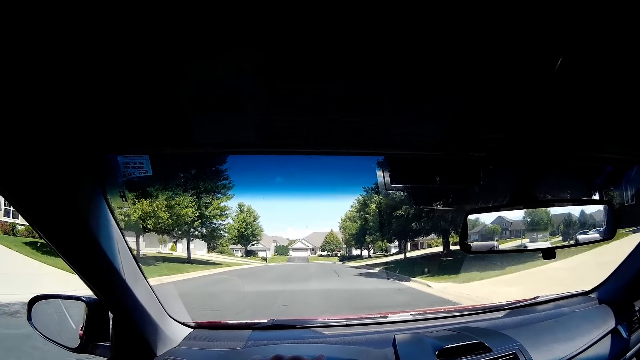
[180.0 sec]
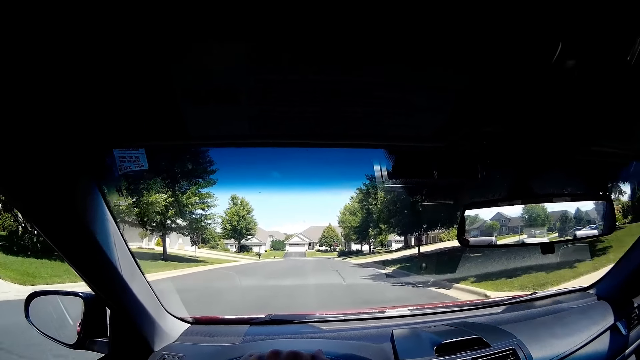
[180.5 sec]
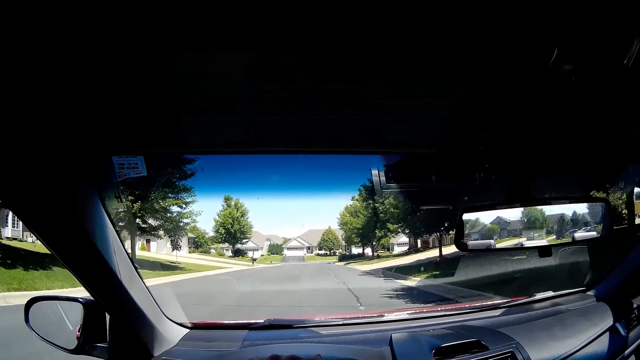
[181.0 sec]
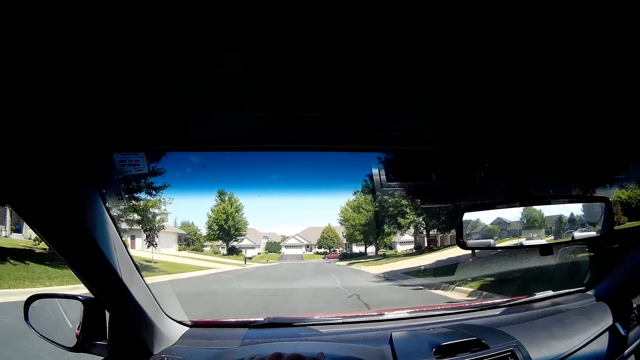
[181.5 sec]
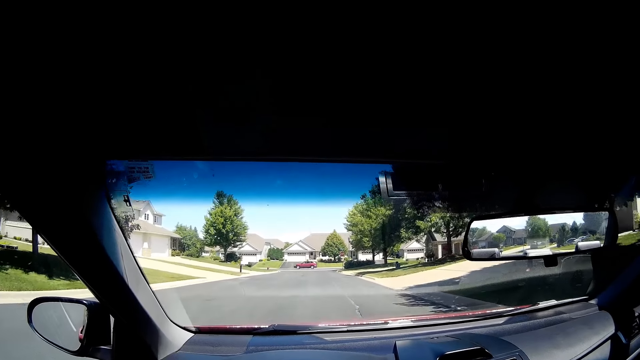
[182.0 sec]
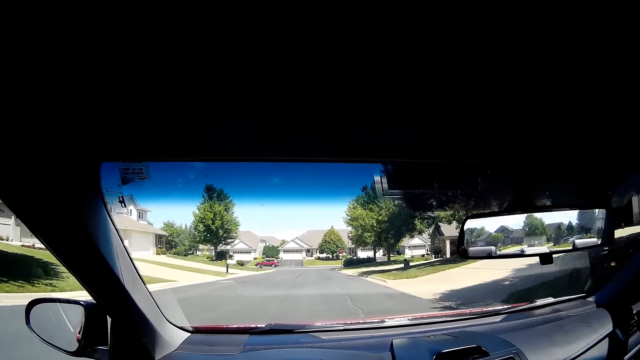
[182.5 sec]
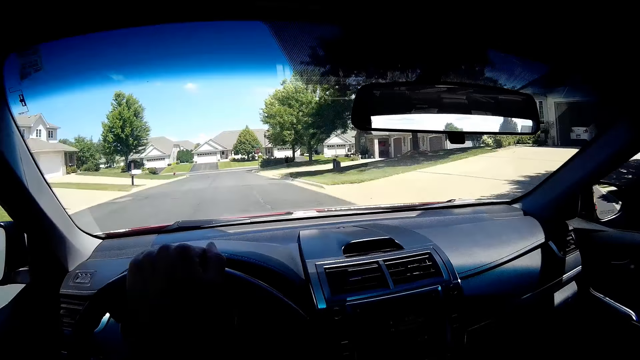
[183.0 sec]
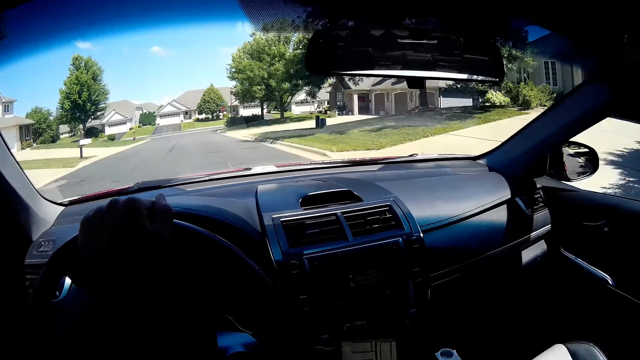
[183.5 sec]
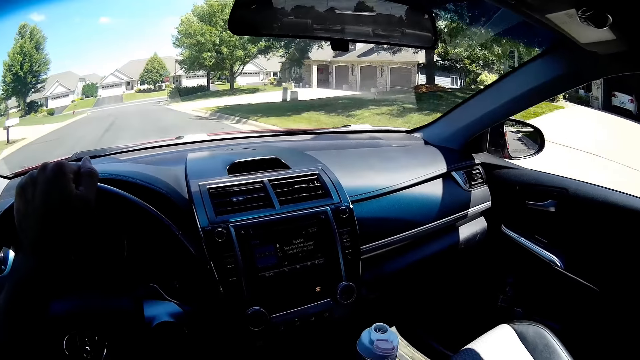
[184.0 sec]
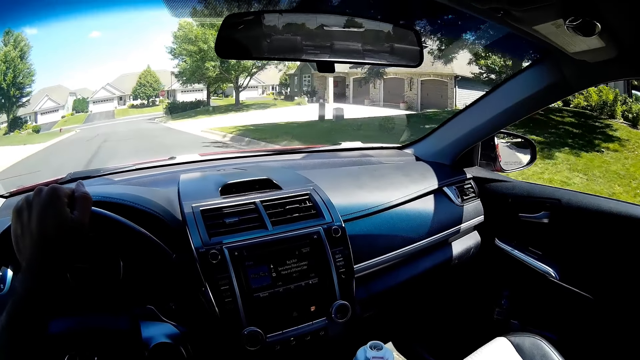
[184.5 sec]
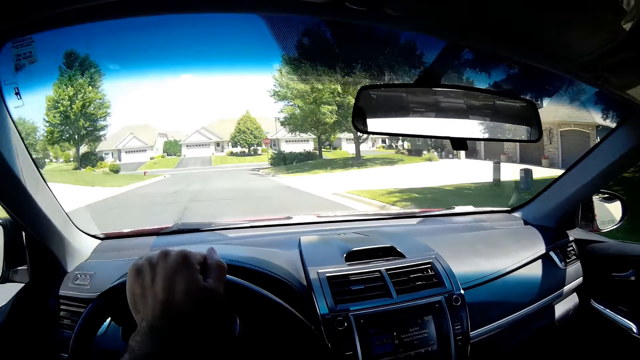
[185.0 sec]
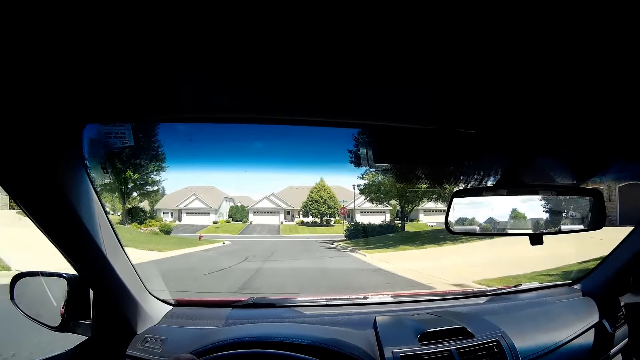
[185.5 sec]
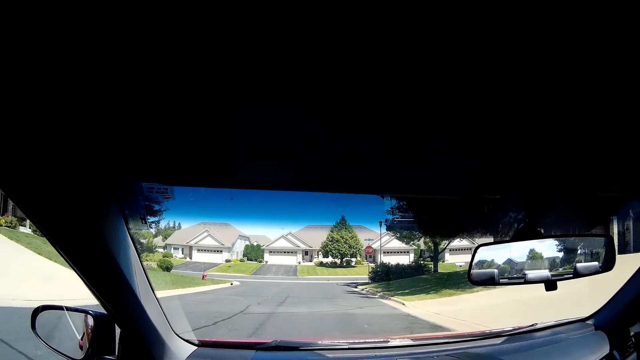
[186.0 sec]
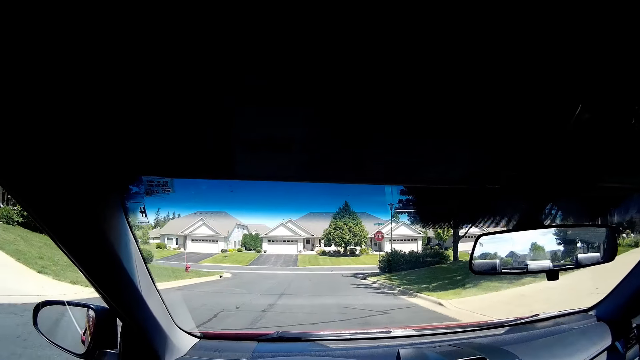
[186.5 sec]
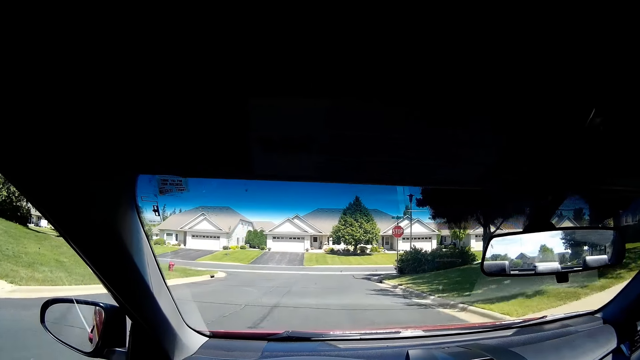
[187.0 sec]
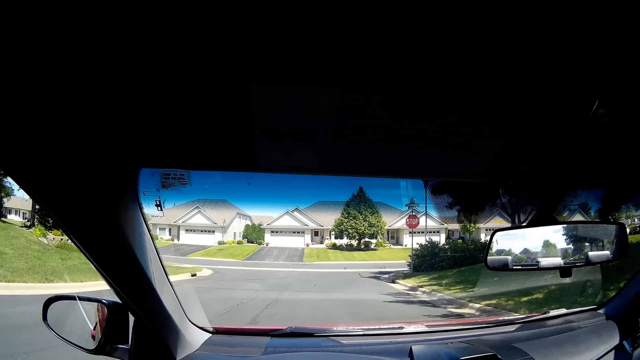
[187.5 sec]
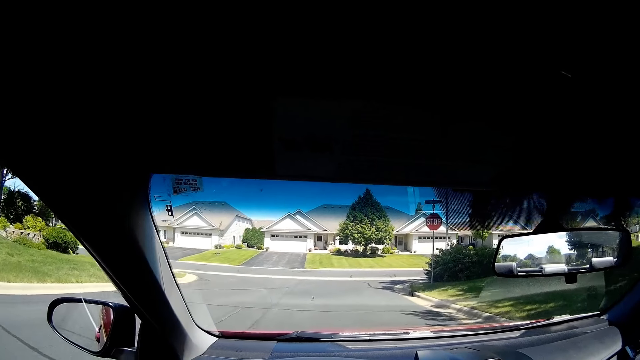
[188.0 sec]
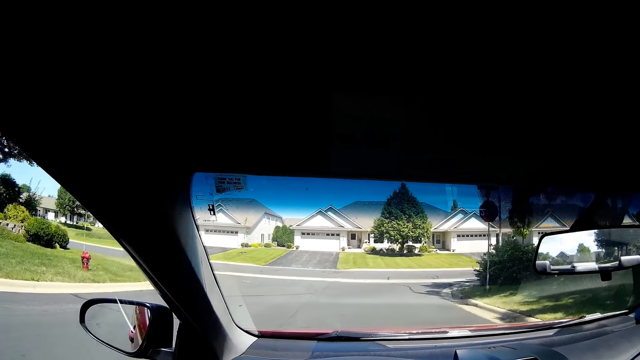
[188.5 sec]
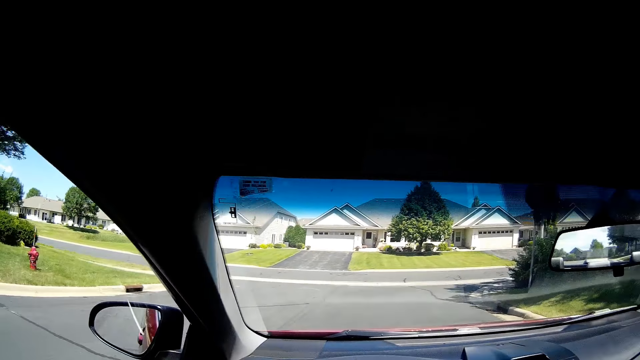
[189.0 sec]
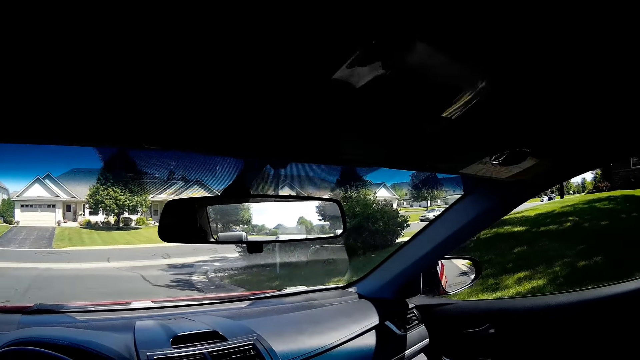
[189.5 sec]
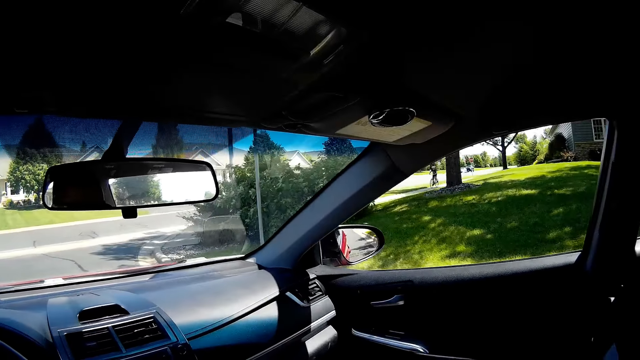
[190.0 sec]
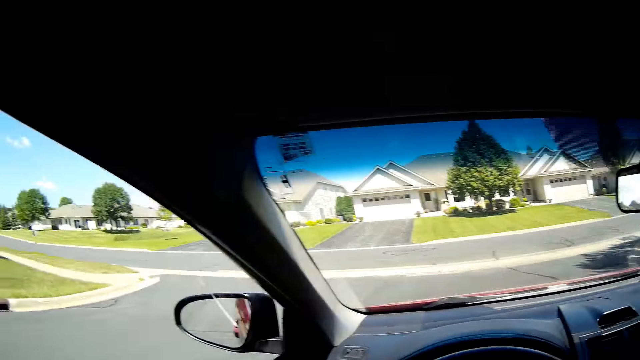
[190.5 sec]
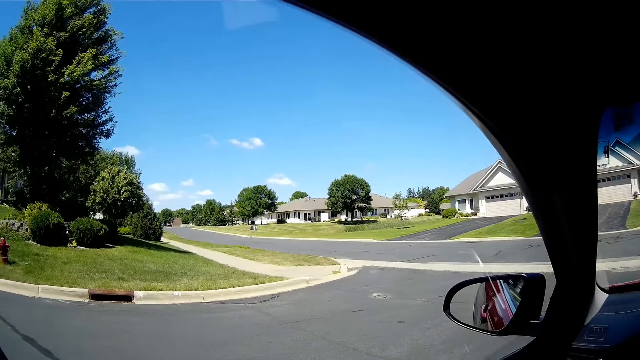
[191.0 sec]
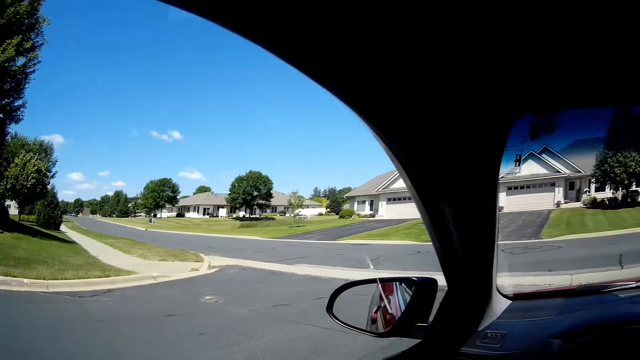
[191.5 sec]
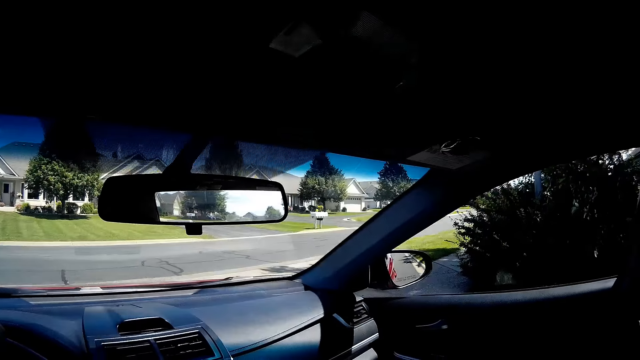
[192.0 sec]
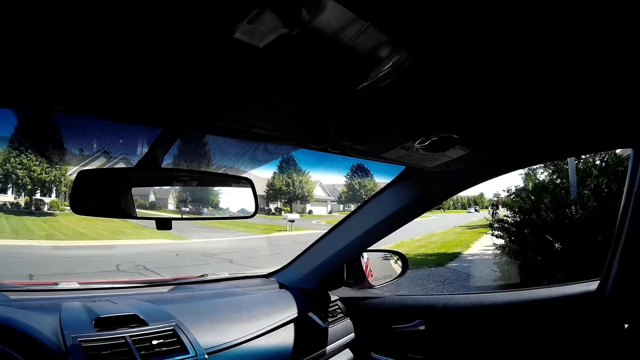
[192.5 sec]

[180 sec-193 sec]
A red car drives by the camera wearer. The camera wearer holds the phone. They look around.

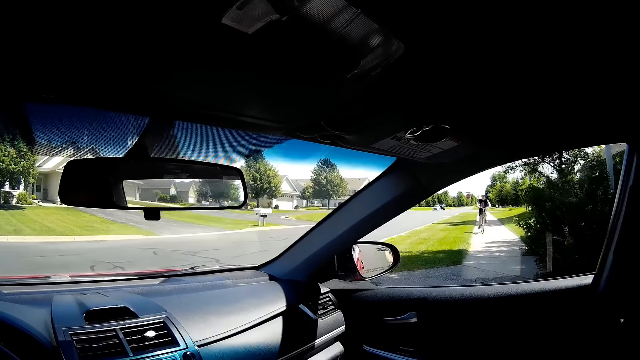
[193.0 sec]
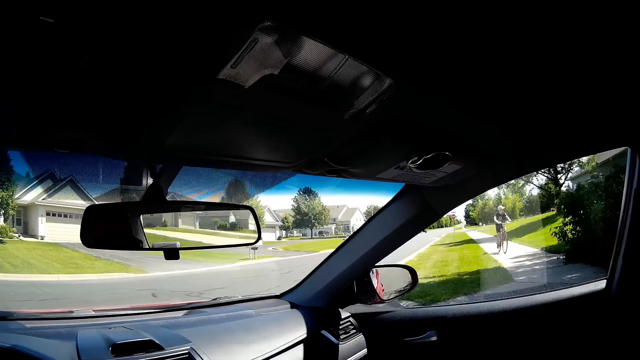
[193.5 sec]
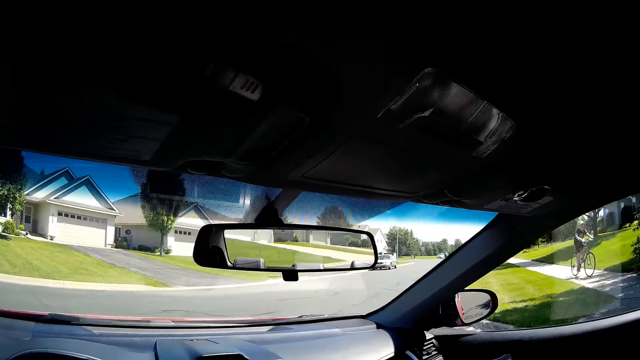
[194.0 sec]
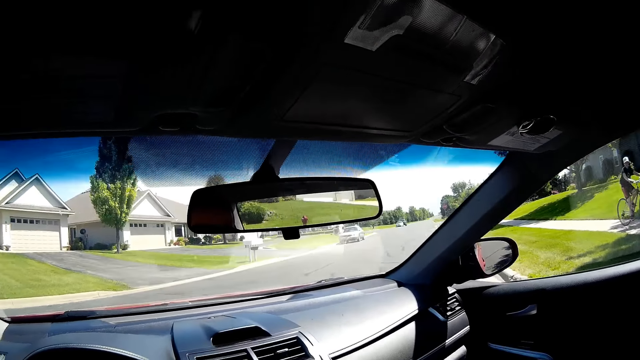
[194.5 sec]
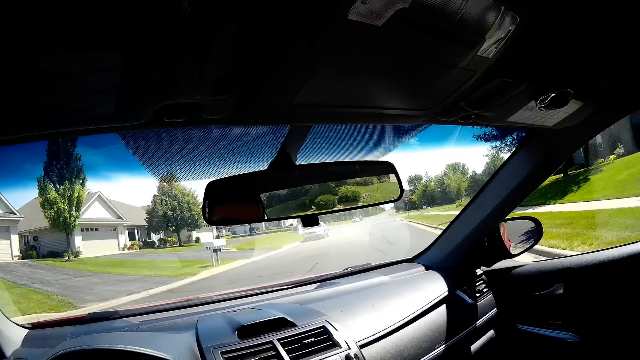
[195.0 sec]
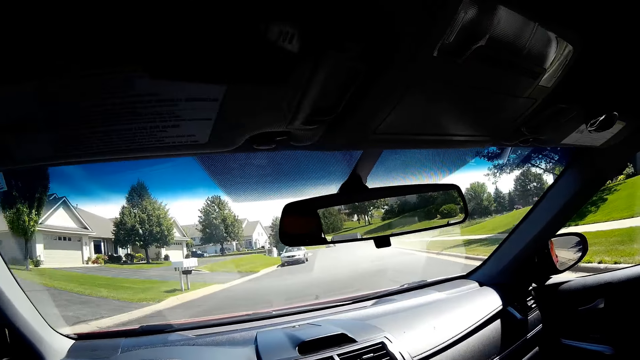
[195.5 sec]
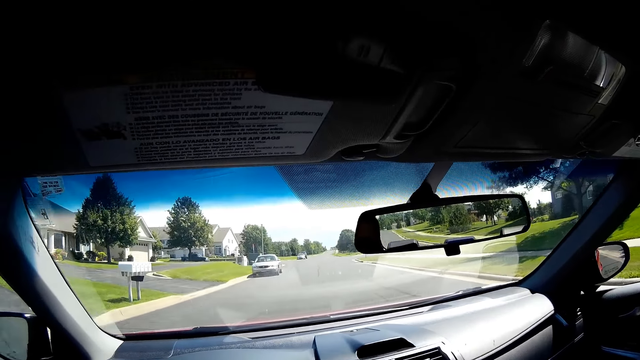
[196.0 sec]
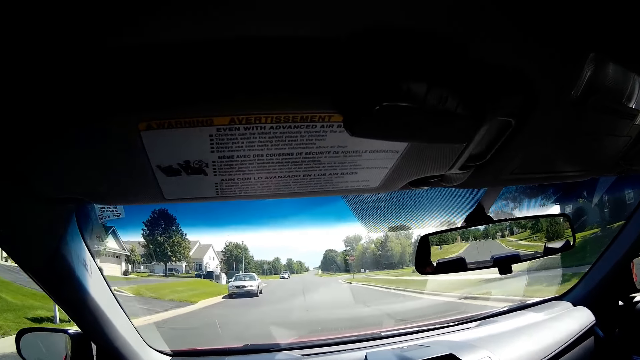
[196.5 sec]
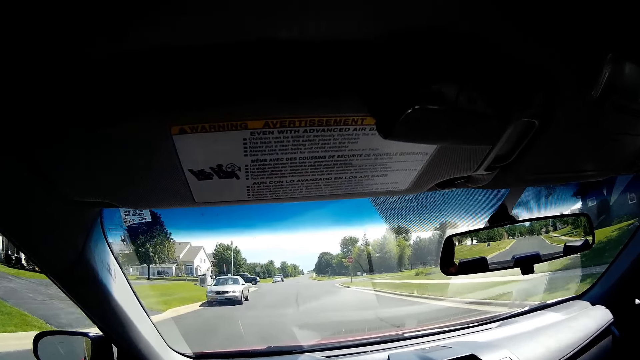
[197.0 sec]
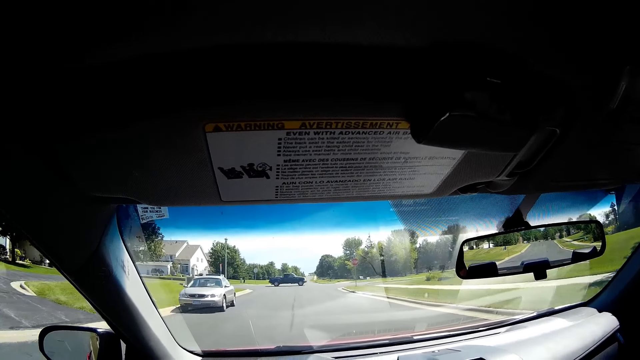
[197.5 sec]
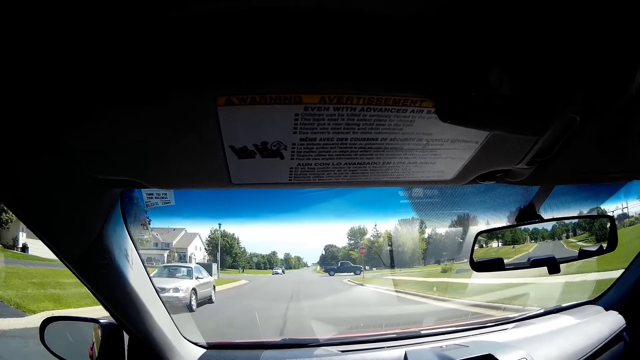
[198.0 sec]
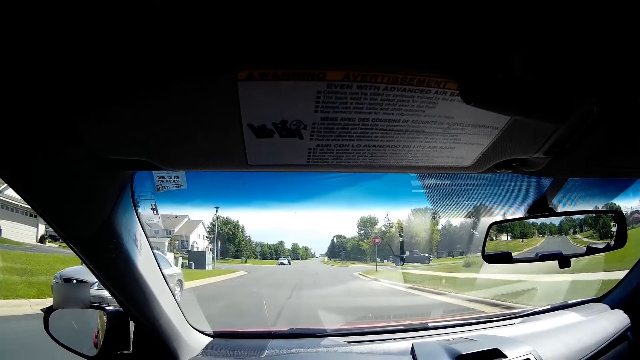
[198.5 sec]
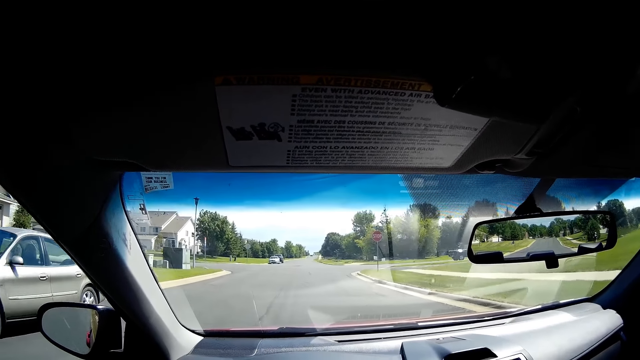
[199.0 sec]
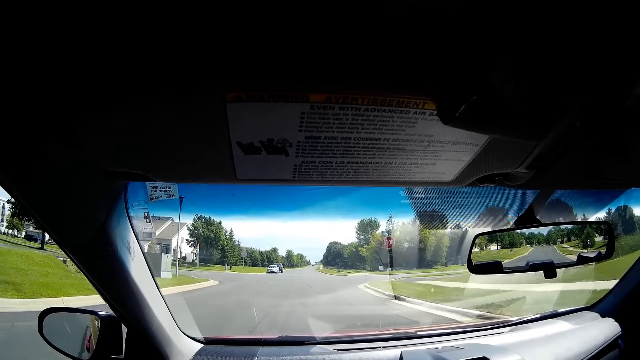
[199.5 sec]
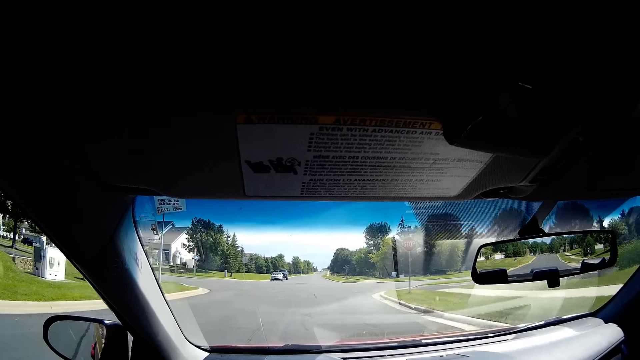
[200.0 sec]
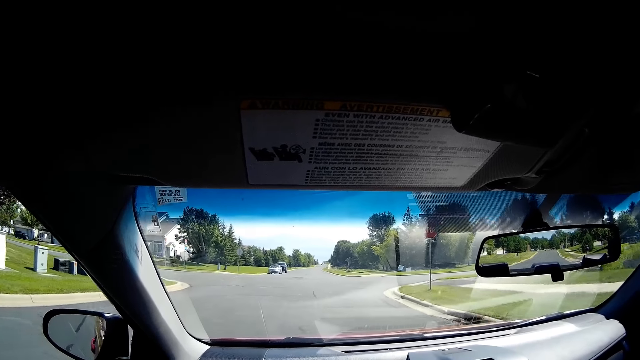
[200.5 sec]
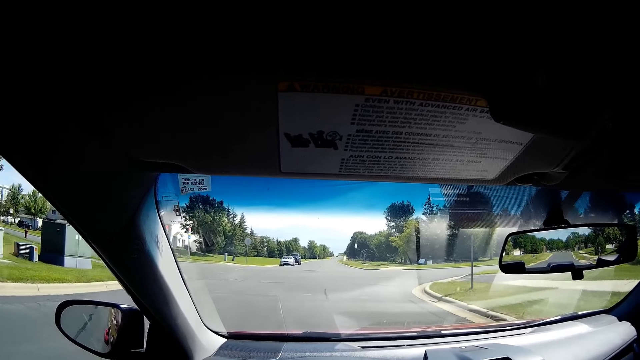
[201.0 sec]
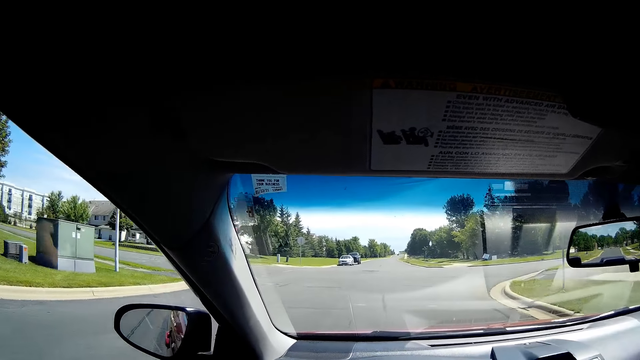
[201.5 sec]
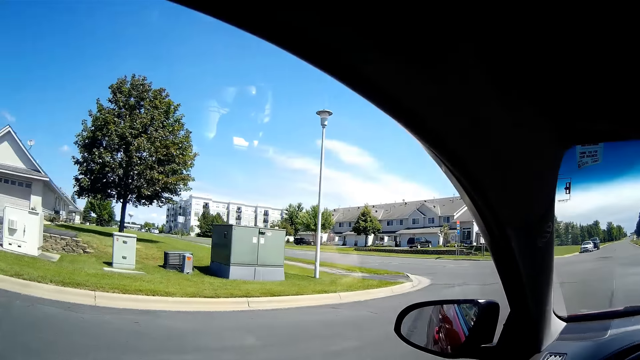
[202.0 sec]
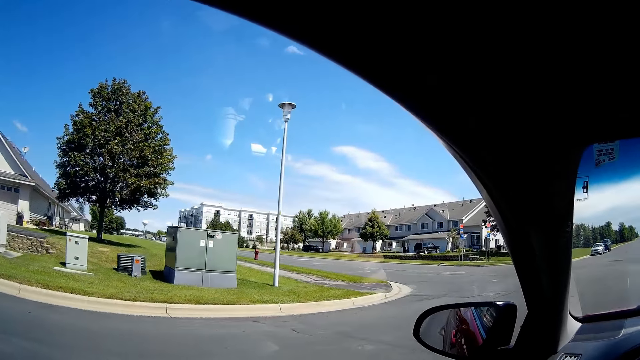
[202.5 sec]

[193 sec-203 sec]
A bicycle drives by the camera wearer. A blue car drives by the camera wearer.
